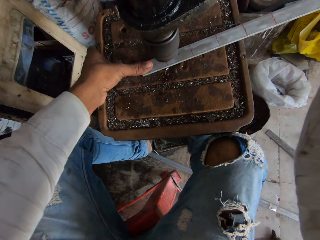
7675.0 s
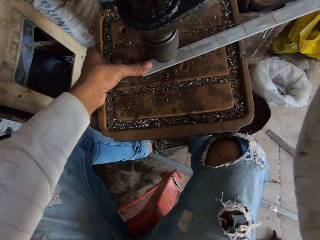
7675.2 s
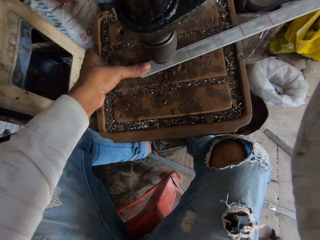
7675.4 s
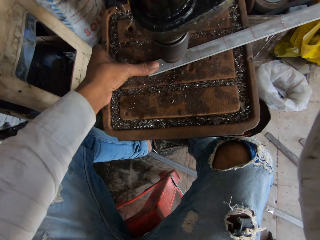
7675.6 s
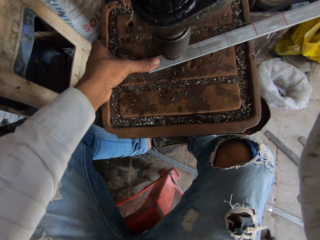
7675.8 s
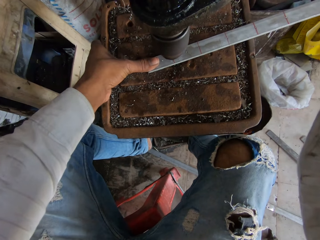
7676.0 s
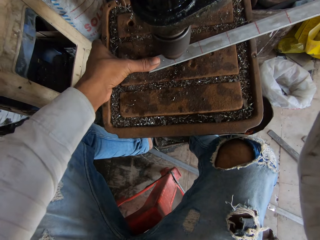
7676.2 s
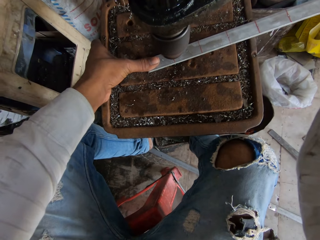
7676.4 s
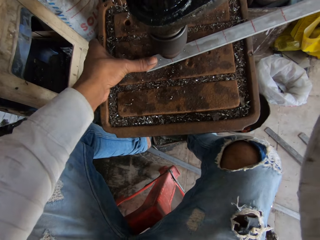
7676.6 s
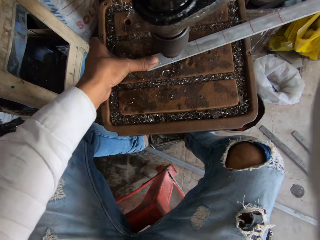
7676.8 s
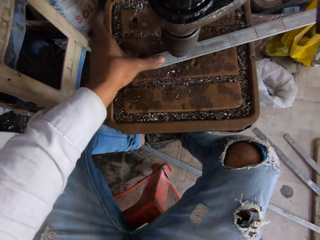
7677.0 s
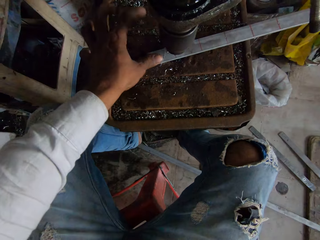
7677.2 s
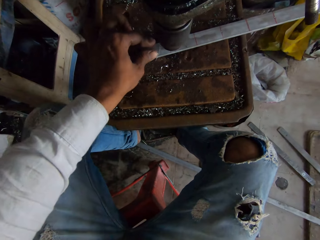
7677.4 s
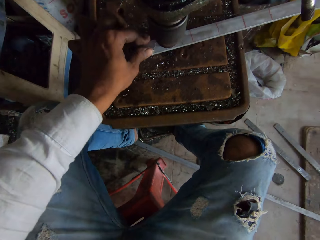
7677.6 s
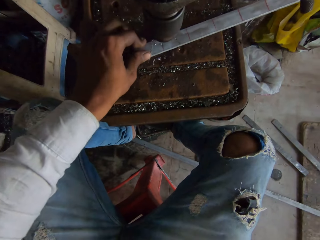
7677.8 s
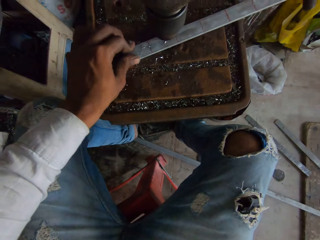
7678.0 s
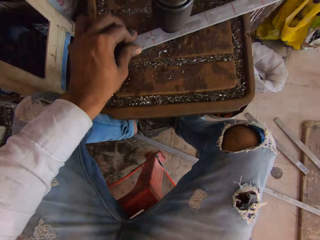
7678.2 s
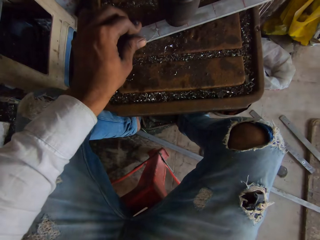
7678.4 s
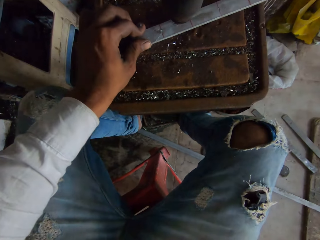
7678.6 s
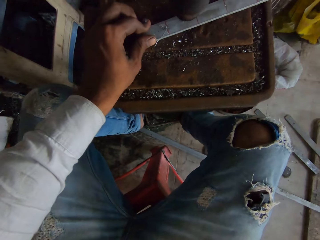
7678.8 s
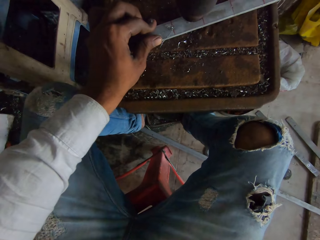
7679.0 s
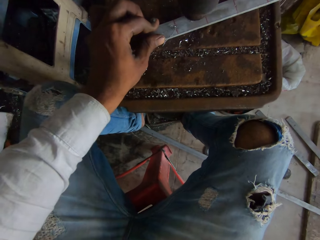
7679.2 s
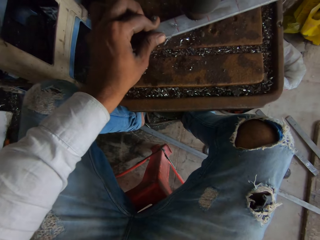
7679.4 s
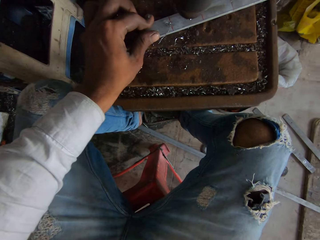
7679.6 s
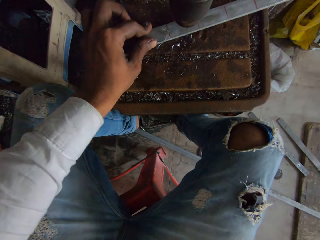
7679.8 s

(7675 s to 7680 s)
The camera wearer moves the metal.

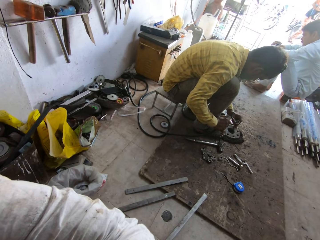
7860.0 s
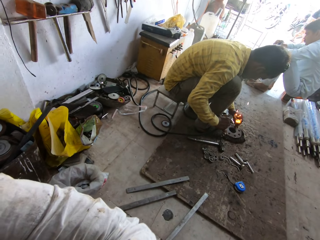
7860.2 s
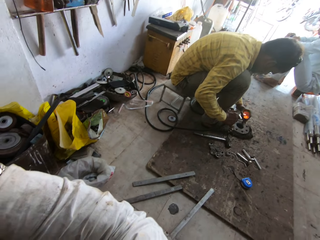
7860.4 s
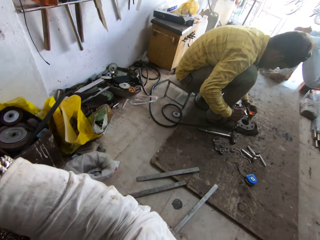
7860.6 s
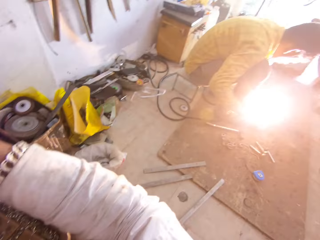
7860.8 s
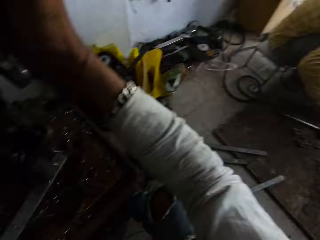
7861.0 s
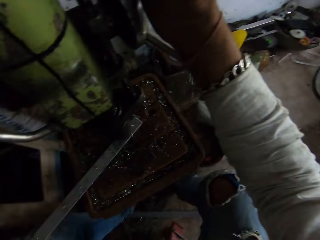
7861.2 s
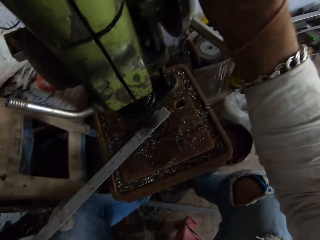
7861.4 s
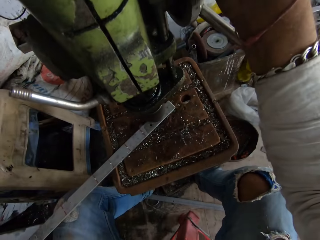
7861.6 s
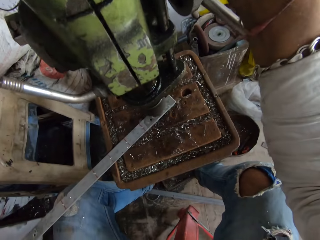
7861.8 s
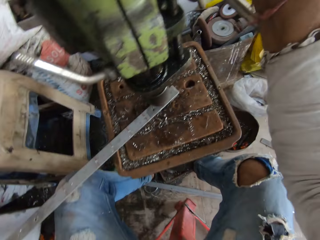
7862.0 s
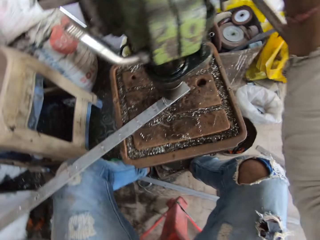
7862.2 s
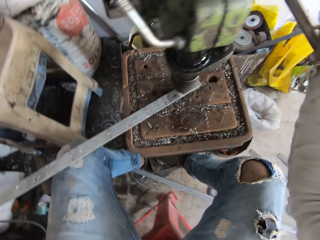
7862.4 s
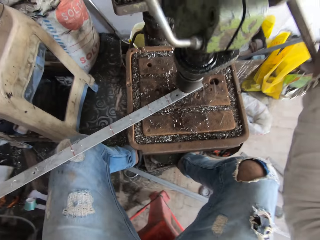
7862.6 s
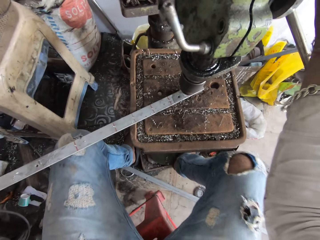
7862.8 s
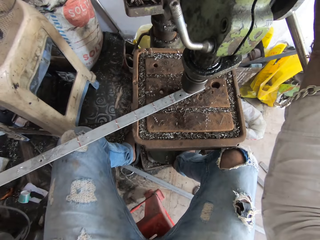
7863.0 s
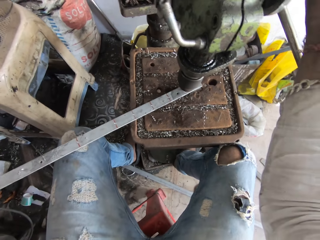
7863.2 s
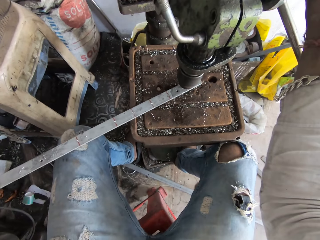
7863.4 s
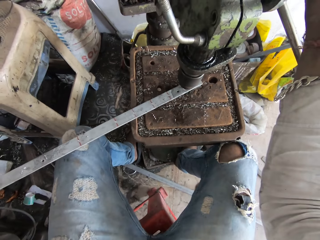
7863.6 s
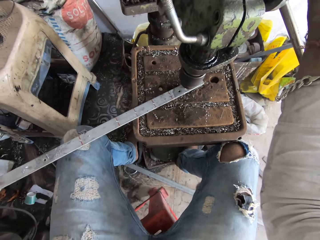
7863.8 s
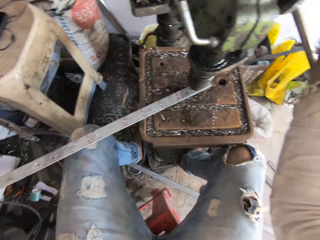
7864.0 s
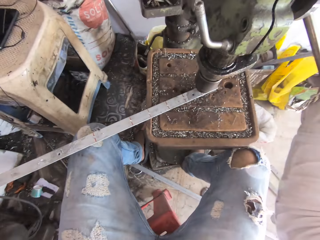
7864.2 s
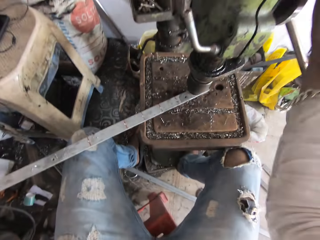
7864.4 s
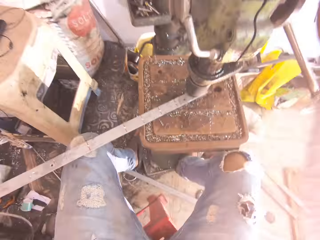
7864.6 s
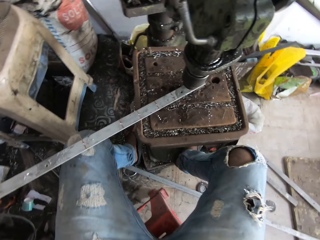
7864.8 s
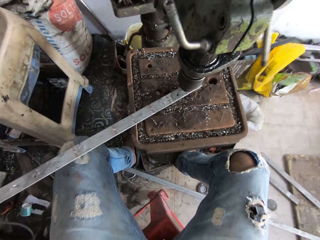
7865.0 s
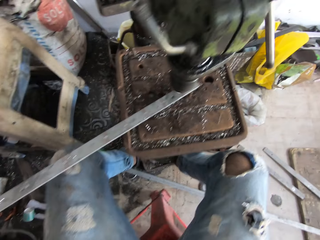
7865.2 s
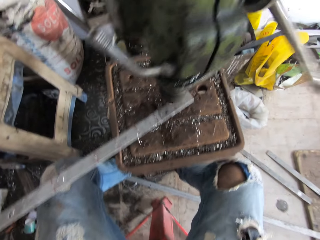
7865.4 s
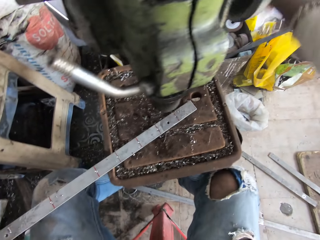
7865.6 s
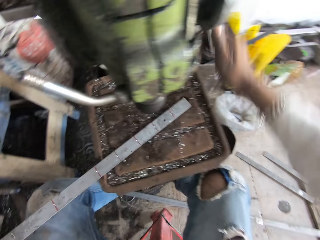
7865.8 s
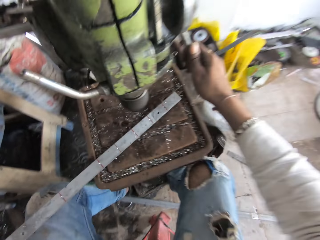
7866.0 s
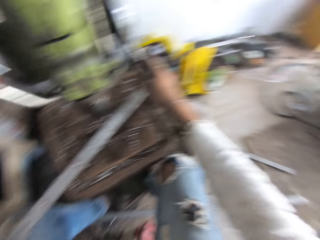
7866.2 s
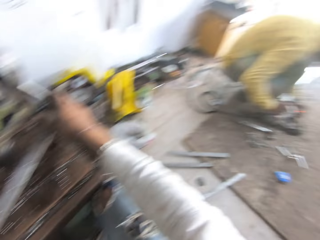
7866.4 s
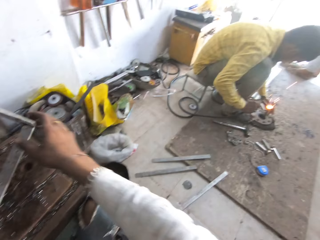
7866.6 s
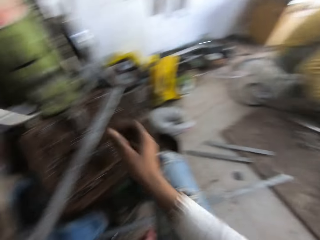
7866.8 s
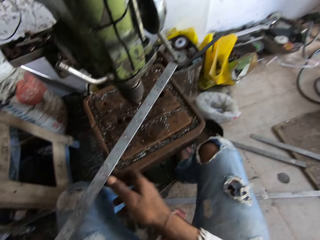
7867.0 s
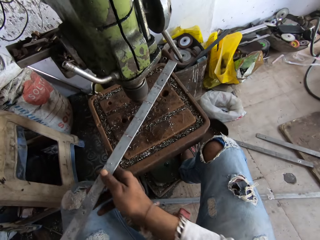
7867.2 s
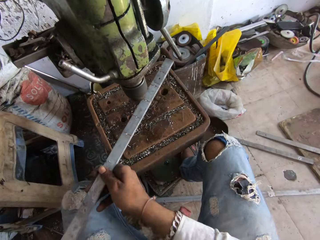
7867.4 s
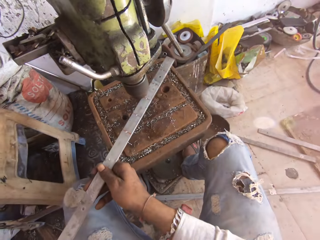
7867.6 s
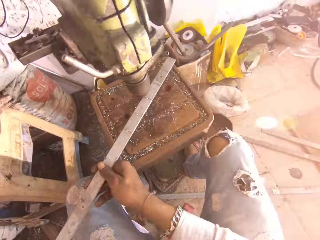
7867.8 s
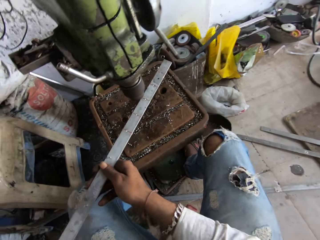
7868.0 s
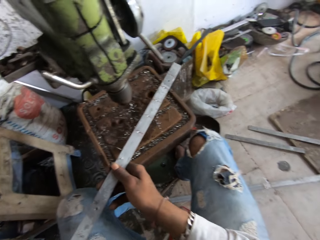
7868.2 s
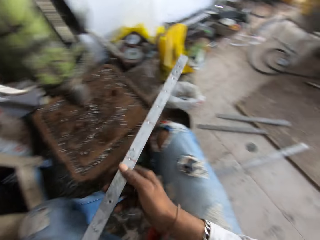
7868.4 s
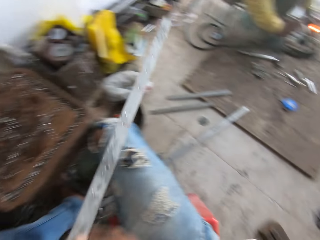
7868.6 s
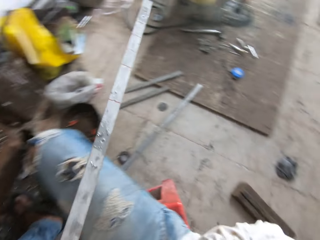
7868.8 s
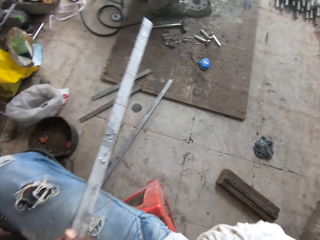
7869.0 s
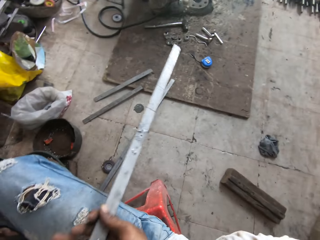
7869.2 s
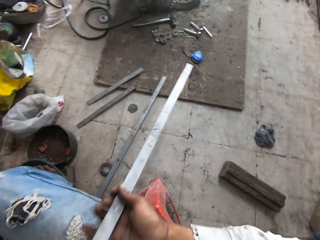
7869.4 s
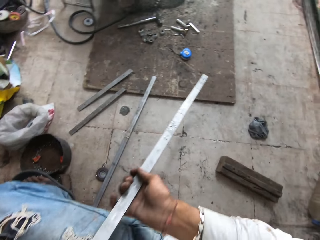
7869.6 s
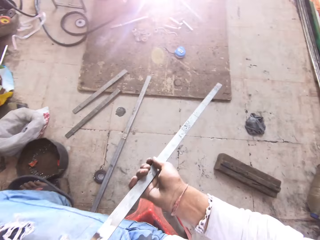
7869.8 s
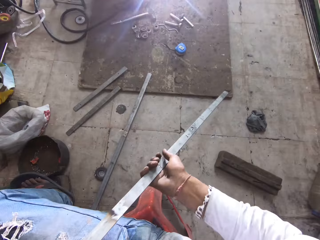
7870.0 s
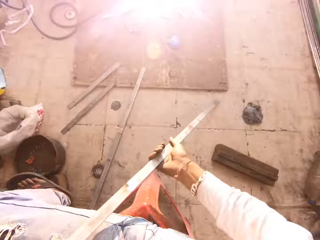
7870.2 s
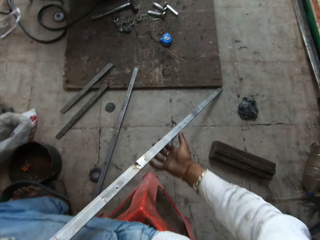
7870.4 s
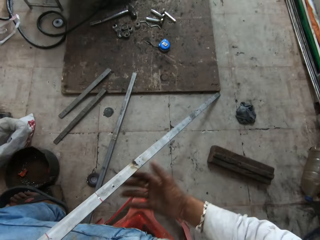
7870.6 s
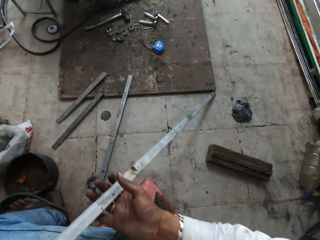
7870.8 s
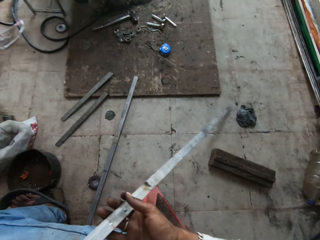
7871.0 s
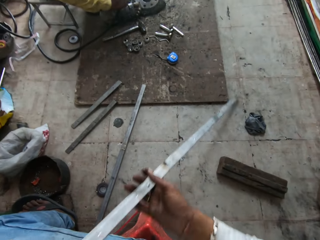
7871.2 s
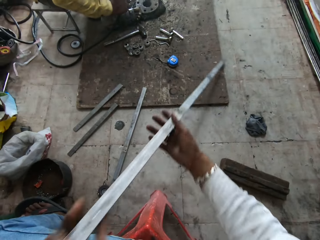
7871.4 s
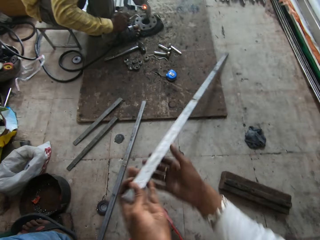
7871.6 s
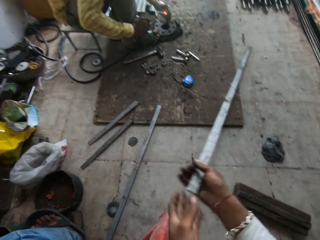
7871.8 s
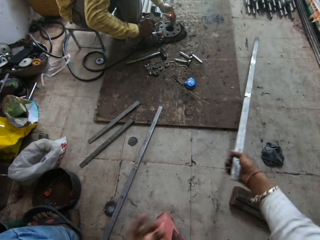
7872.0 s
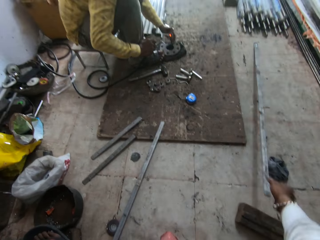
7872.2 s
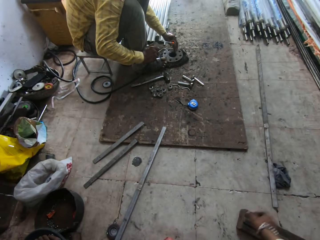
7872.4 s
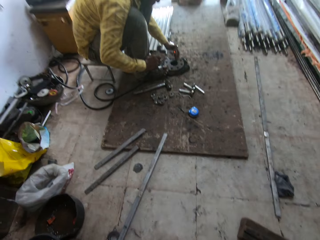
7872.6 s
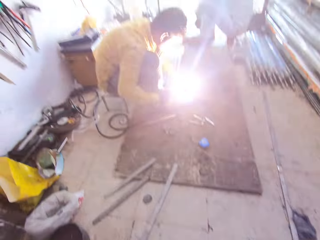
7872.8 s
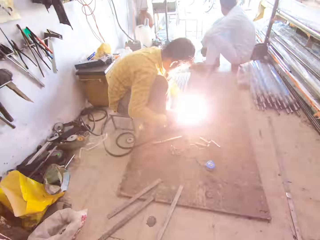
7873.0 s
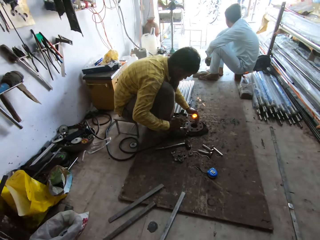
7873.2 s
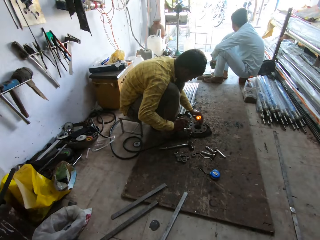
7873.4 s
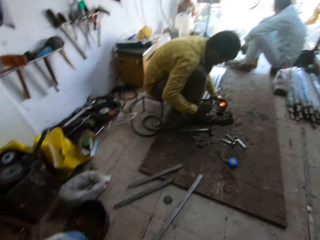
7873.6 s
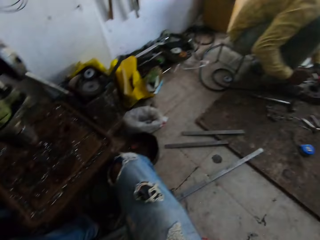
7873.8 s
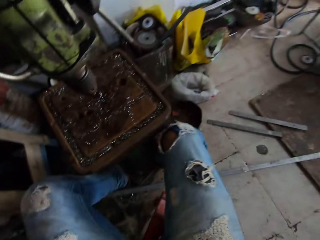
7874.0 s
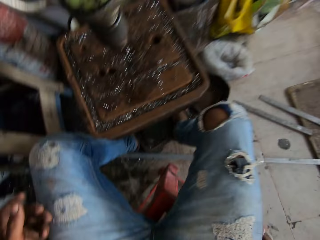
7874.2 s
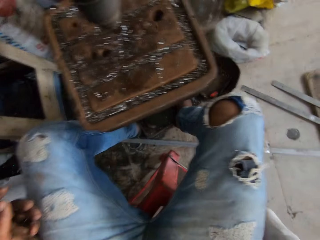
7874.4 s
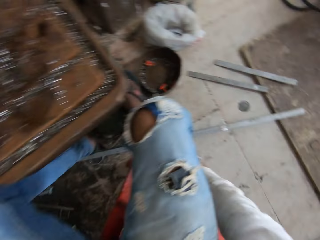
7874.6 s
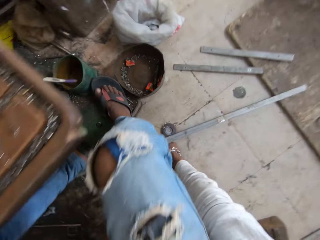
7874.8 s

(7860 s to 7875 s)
A person welds a metal rod. The camera wearer looks around the welding workshop. They drill the metal rod with the drill machine. They turn off the drill machine. They adjust the feed handle with the right hand. They pick up the metal rod. They place the metal rod on the ground floor. They look around the welding workshop.
